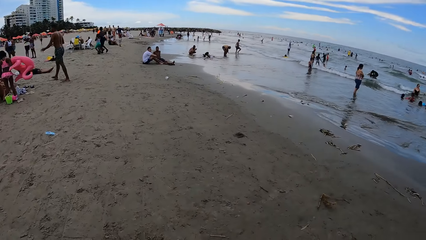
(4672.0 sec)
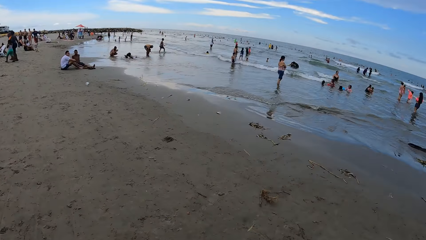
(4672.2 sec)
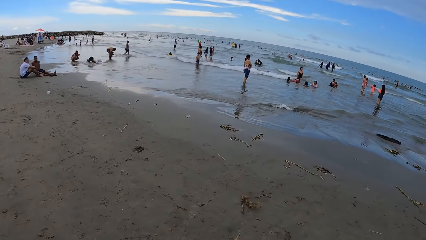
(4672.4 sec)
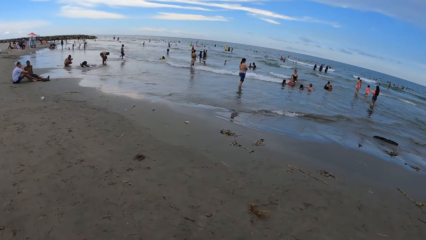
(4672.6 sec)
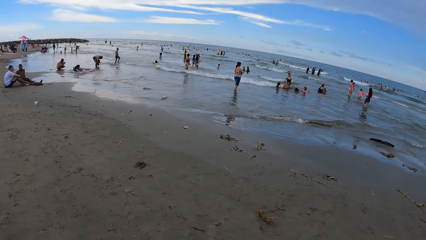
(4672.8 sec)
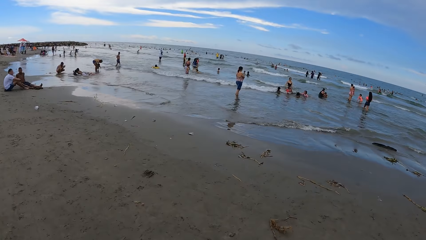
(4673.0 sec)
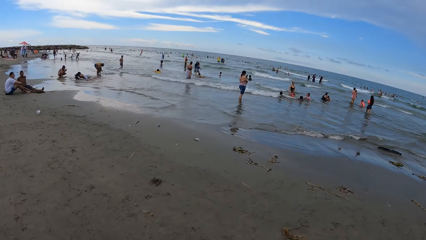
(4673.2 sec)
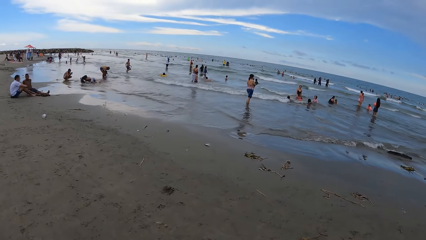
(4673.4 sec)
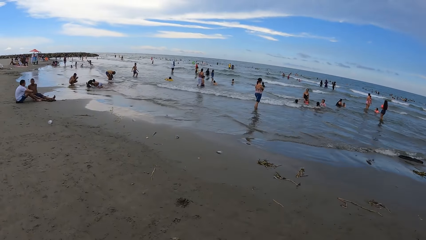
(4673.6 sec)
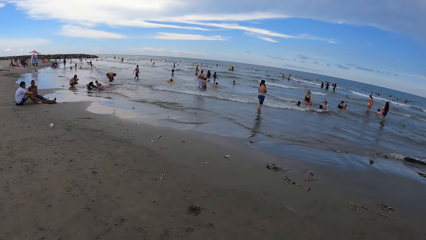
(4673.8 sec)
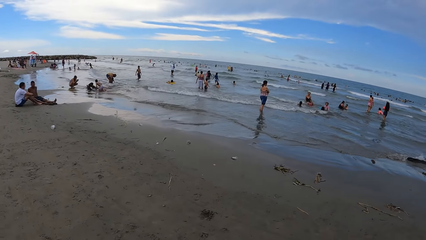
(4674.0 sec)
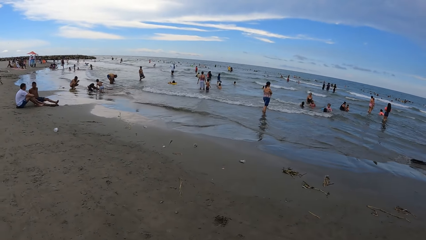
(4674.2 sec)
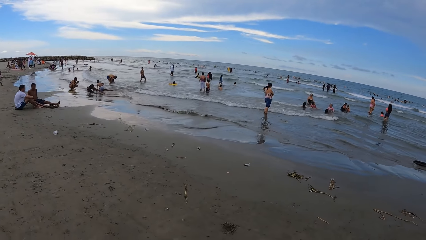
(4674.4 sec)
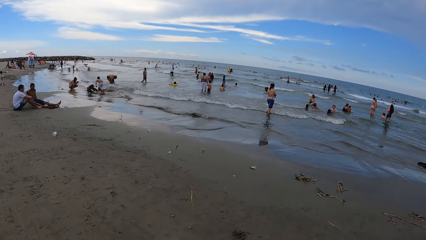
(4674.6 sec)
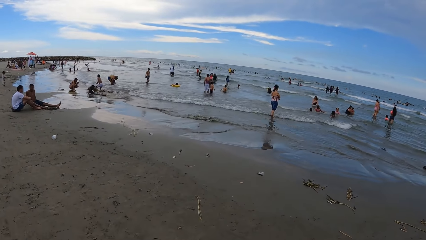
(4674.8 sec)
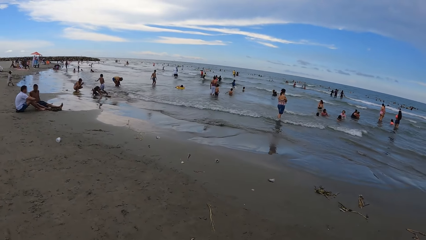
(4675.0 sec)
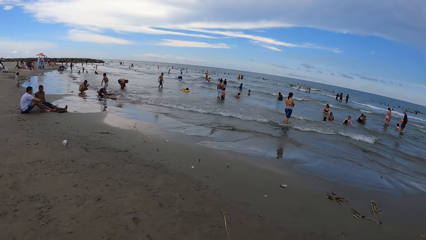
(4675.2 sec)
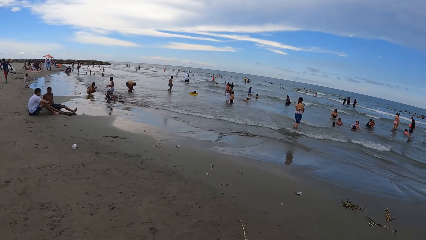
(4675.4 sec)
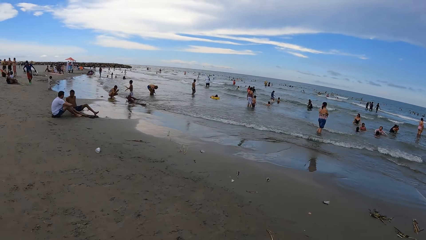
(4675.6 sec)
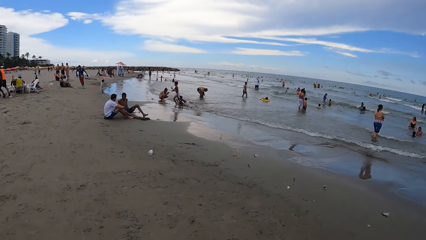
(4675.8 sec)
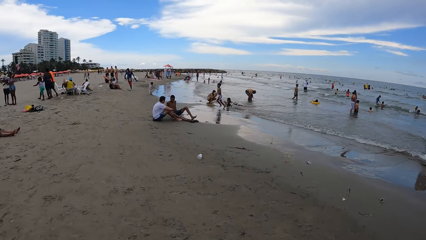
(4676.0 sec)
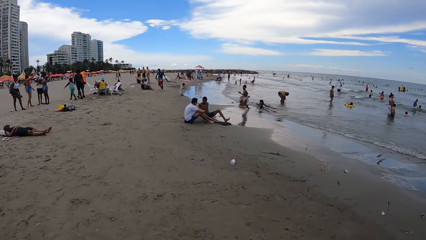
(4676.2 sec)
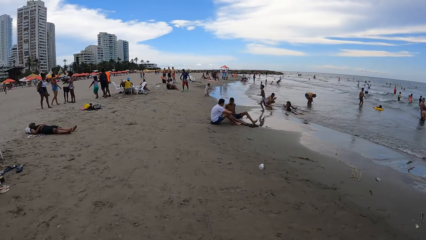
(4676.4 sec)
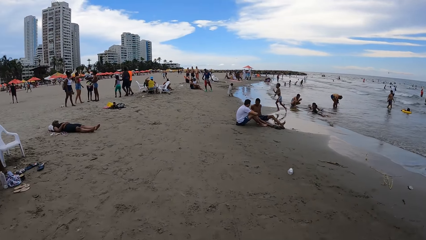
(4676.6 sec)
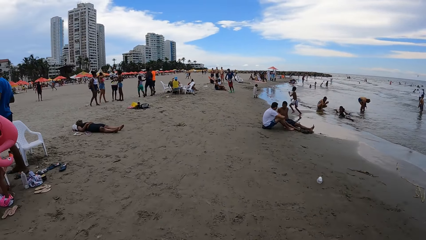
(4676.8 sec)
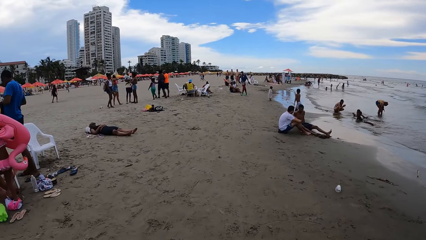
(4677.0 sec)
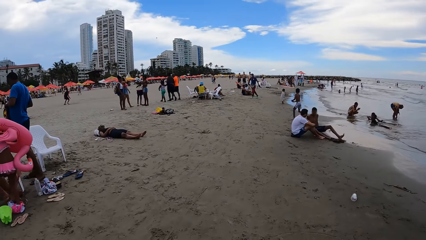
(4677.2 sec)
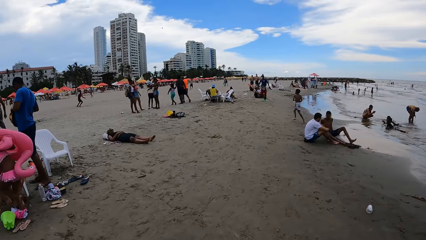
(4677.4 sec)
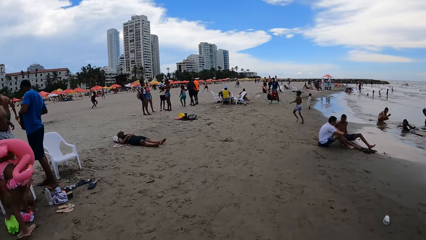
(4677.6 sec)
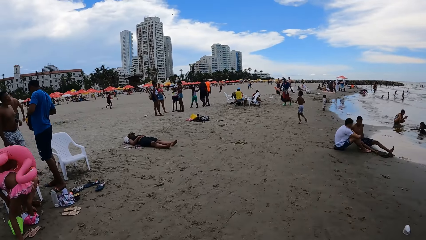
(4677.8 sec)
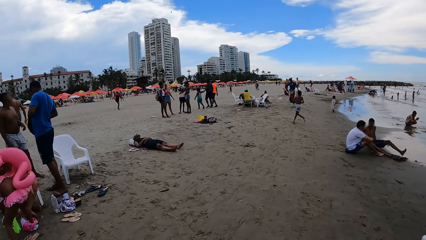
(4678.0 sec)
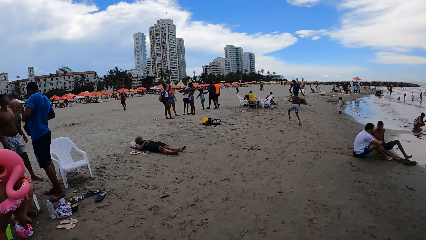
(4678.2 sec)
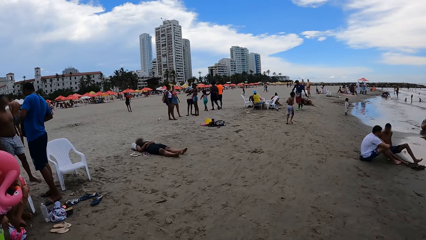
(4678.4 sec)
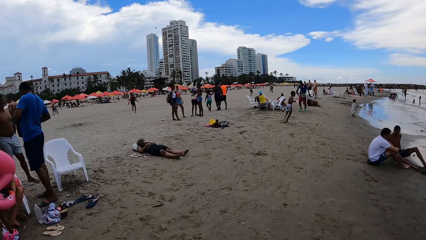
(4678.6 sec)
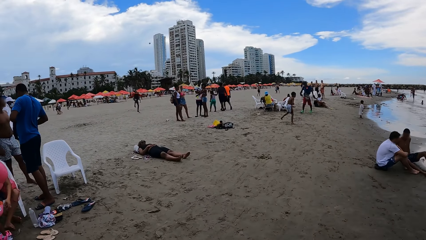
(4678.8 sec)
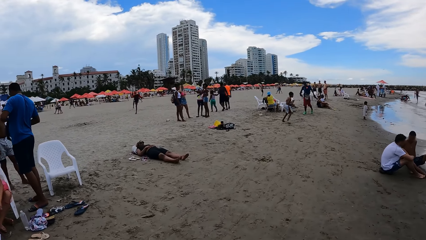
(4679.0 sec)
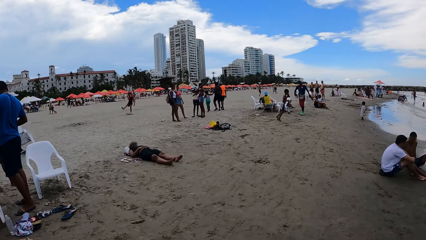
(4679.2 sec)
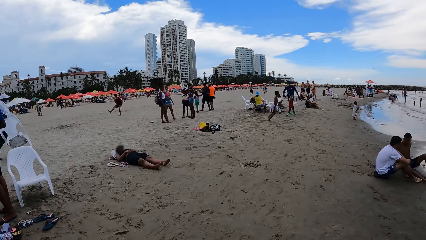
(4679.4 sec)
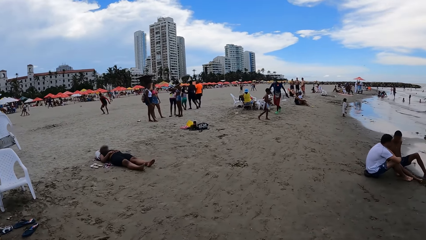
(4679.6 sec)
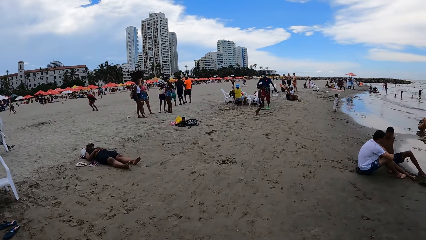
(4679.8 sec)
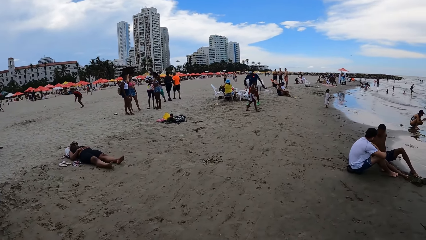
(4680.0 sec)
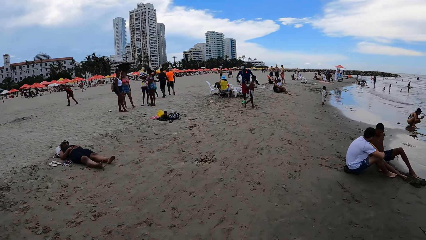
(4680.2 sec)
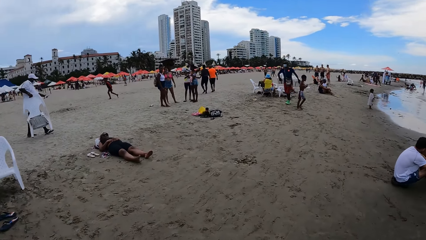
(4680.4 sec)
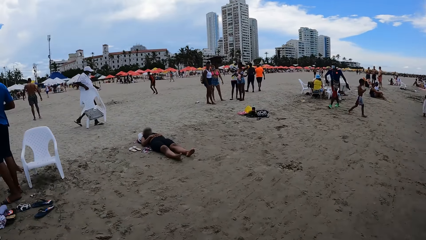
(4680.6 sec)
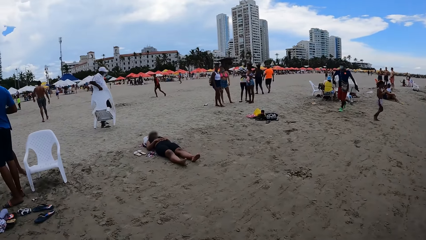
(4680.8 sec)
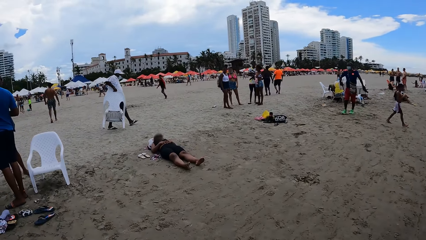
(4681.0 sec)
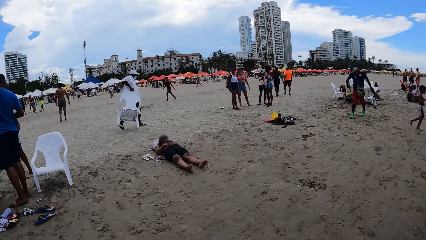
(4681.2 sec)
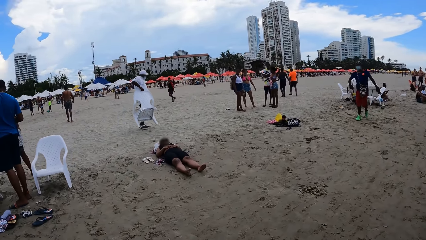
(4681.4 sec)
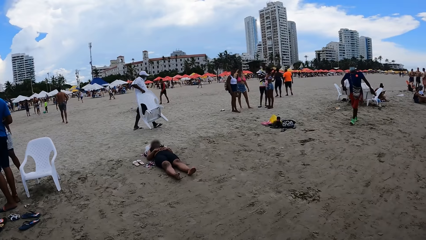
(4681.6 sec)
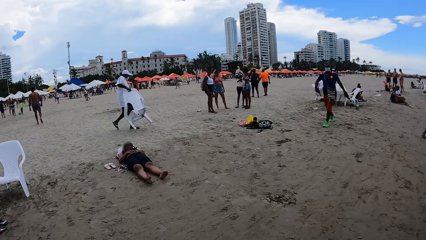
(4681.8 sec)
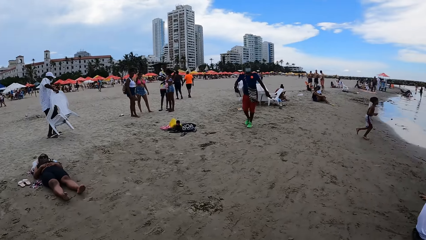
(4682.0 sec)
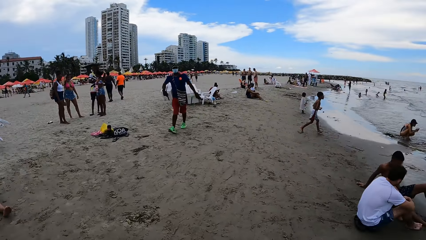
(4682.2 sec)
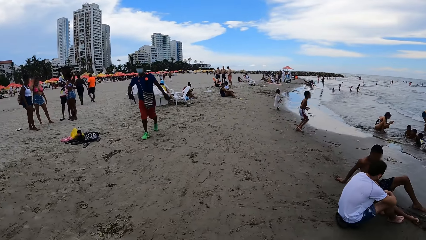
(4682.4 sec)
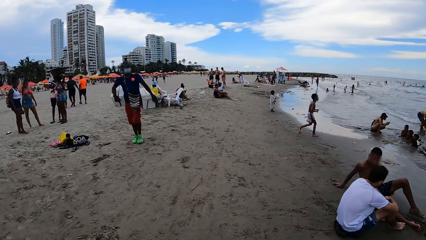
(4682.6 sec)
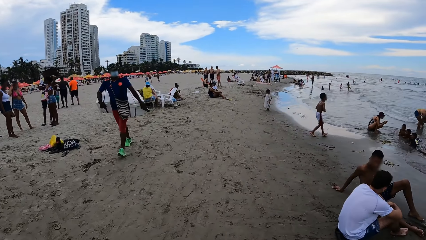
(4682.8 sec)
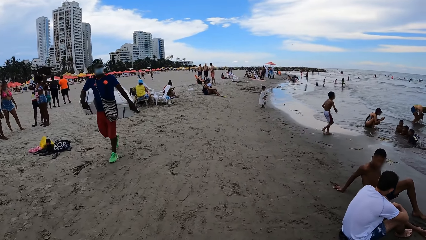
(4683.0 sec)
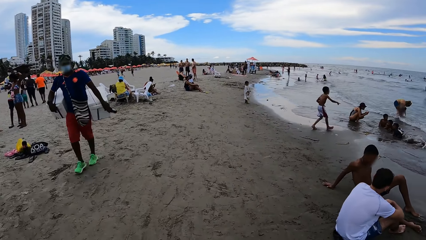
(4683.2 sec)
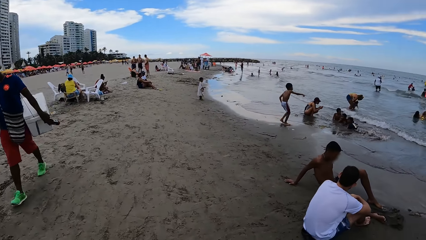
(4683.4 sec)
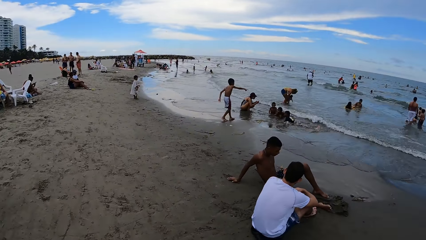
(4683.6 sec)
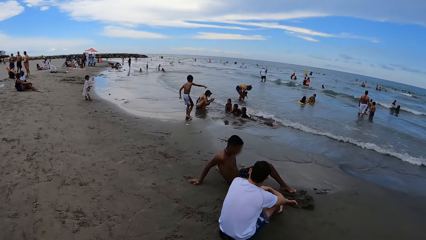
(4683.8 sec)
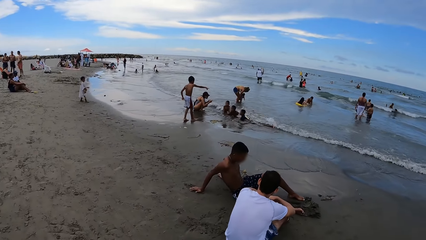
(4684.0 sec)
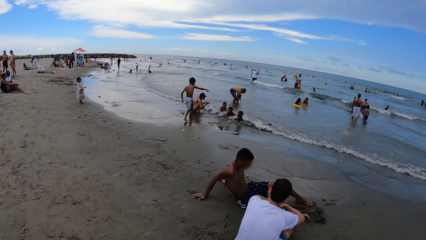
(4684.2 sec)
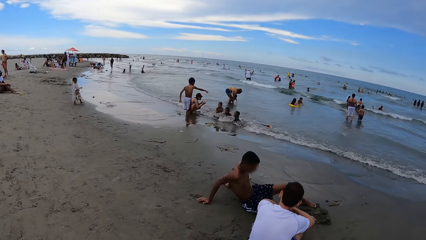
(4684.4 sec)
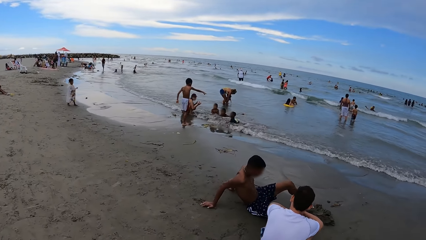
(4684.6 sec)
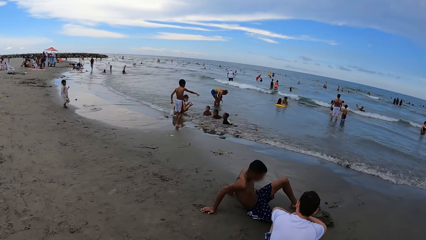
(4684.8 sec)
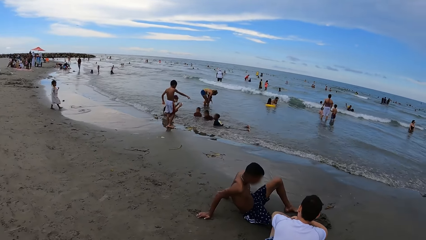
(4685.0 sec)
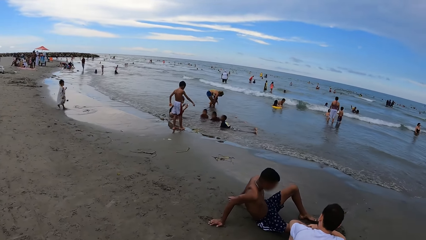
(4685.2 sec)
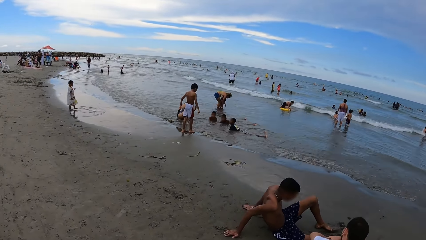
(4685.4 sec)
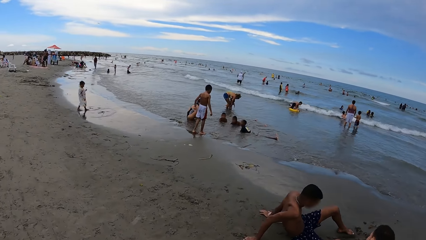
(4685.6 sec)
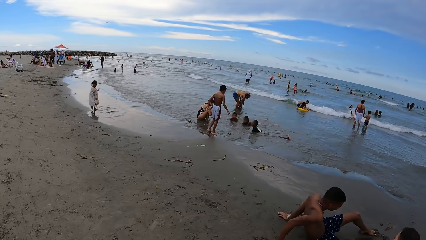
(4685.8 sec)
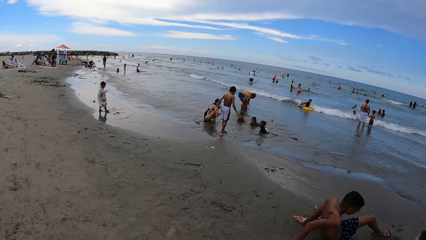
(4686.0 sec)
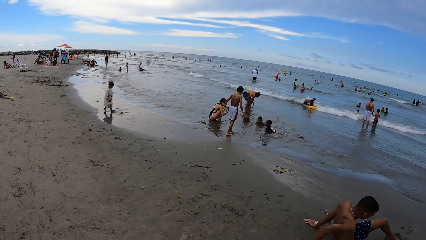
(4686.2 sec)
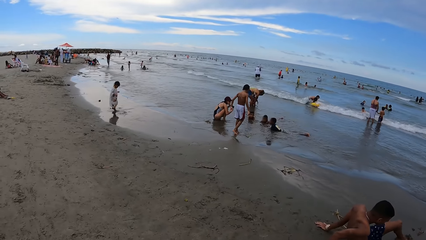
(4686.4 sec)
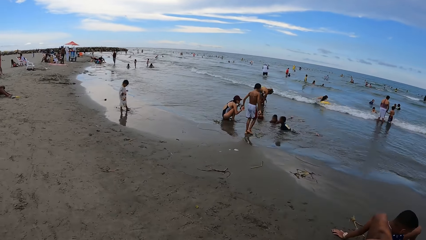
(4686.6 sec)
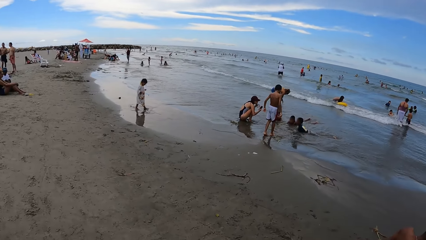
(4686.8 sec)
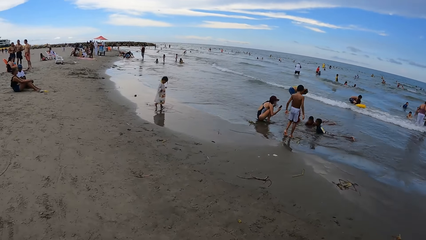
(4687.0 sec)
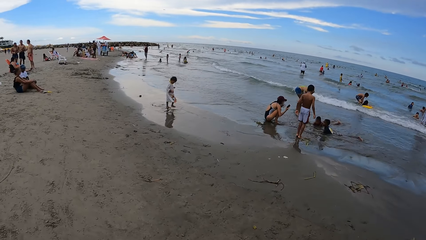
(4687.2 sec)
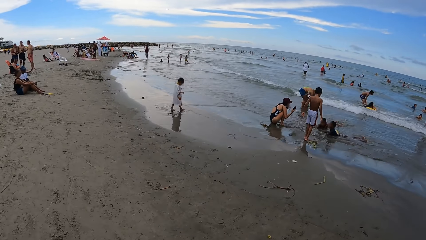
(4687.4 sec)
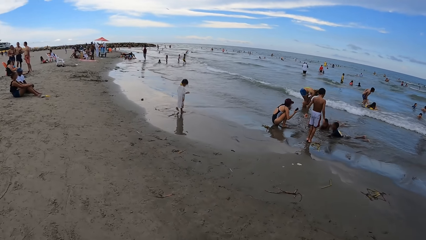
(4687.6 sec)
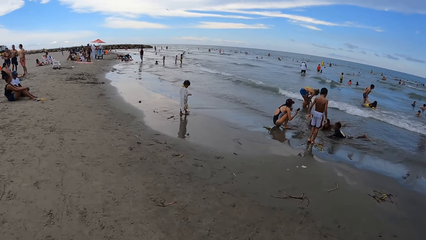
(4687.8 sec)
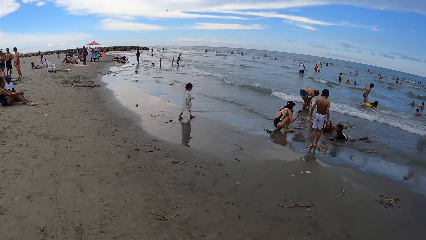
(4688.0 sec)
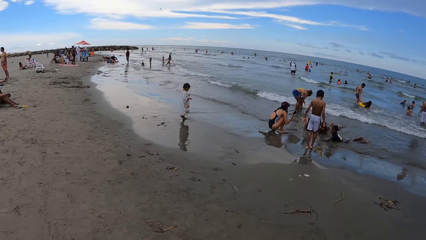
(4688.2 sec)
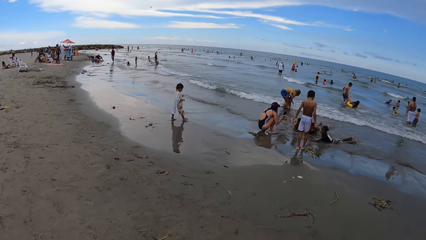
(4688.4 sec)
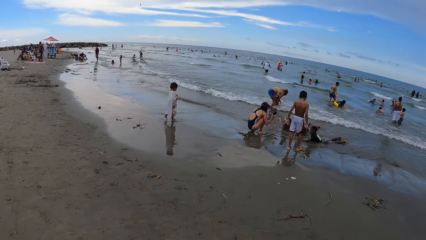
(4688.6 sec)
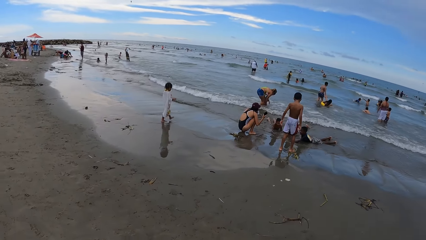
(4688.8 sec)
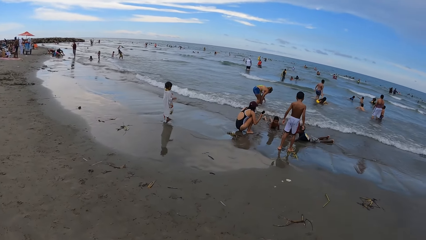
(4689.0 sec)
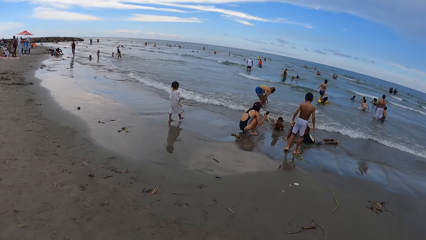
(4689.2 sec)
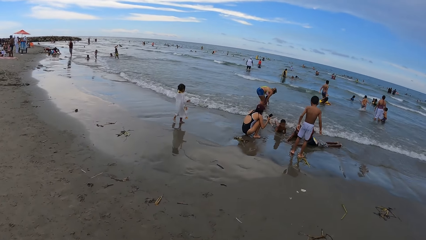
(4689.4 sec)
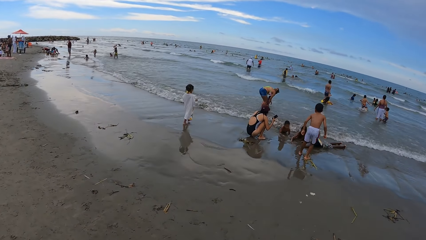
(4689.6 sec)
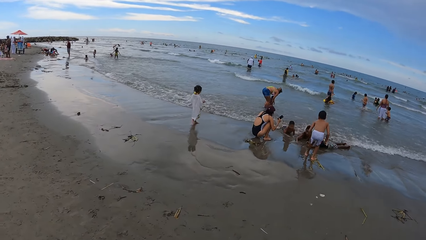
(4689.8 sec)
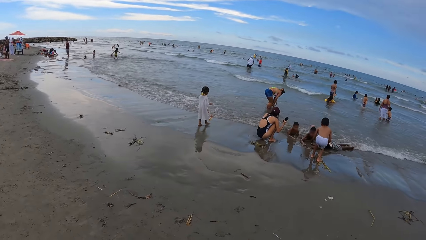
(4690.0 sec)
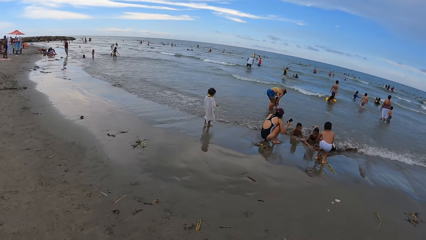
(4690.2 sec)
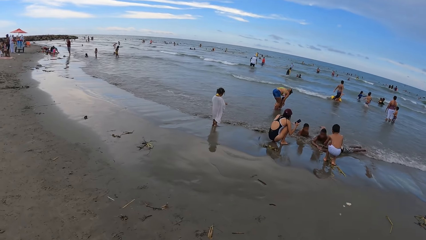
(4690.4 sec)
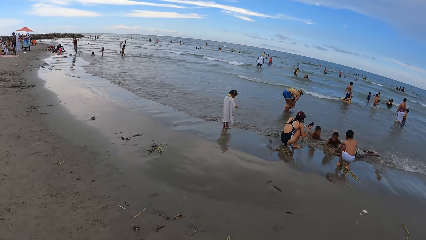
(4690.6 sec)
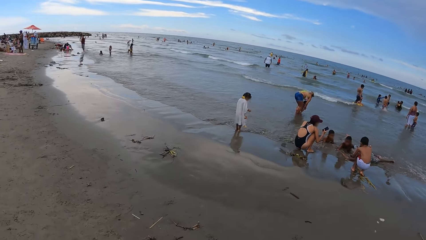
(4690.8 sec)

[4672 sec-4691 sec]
The camera wearer looks around. They look around again. They walk around. They look around. They look around repeatedly. They walk around.
